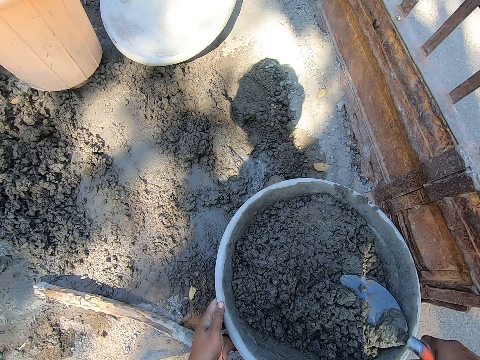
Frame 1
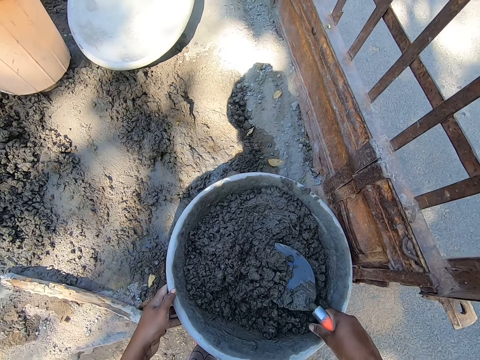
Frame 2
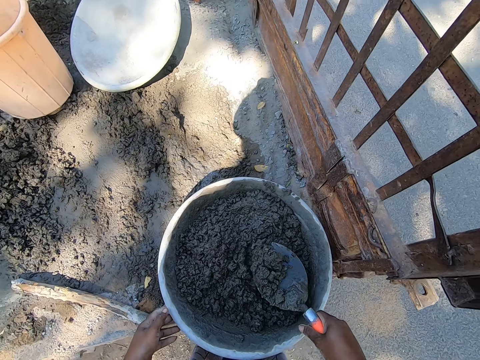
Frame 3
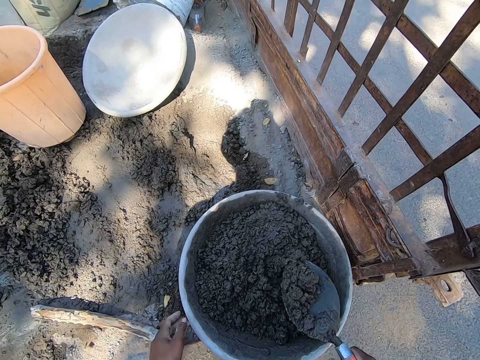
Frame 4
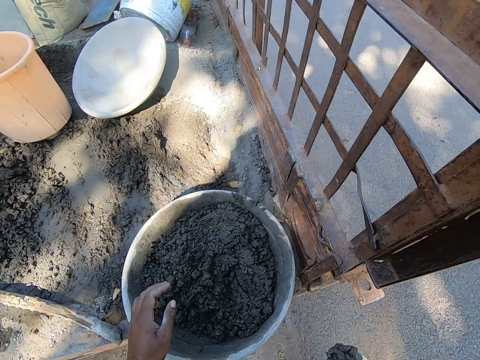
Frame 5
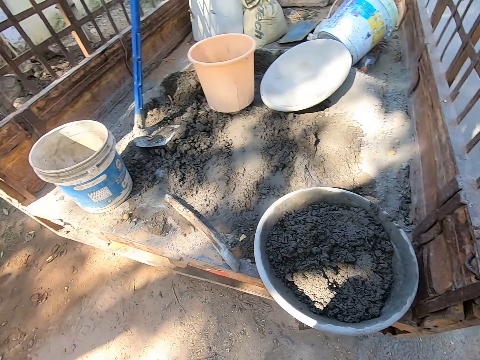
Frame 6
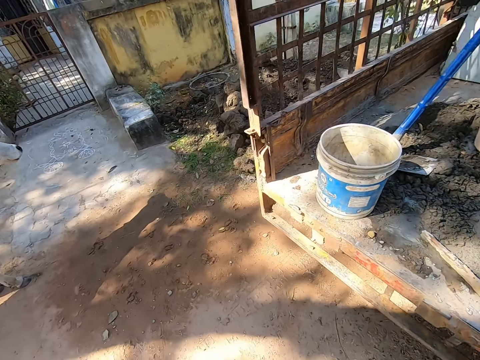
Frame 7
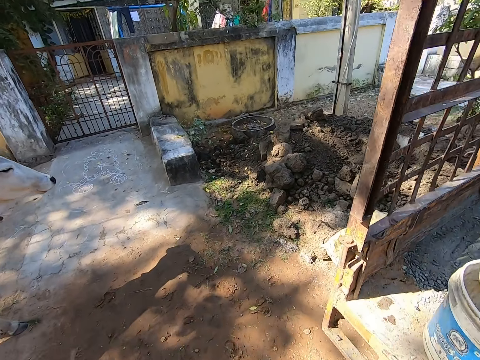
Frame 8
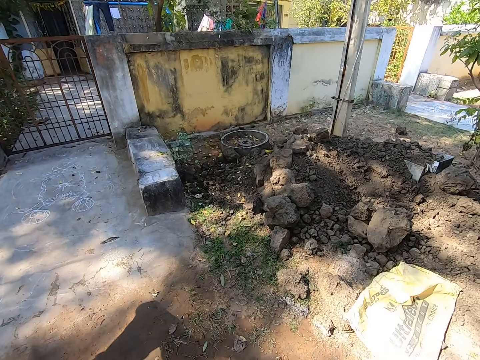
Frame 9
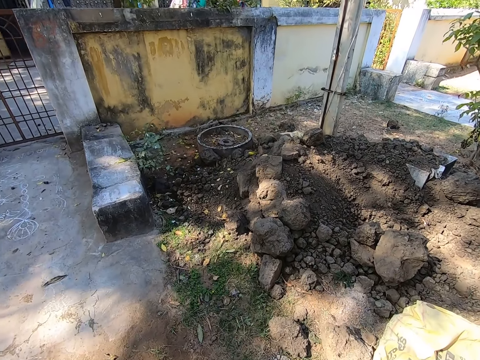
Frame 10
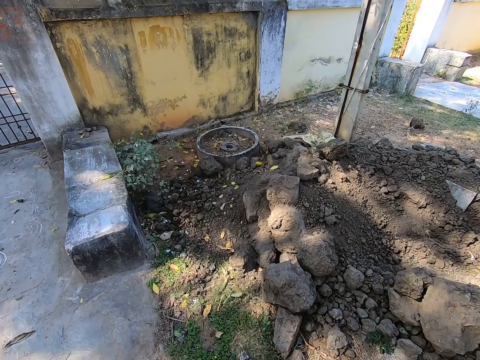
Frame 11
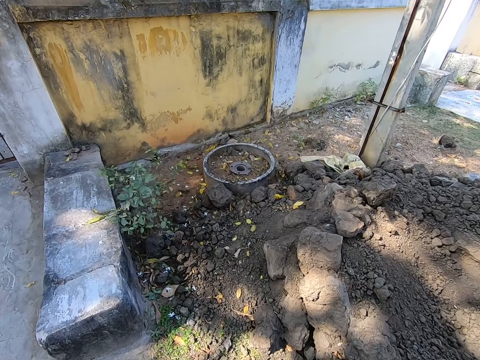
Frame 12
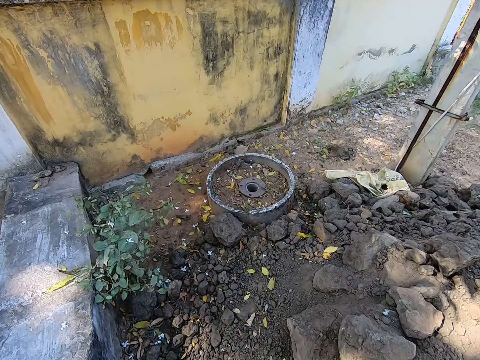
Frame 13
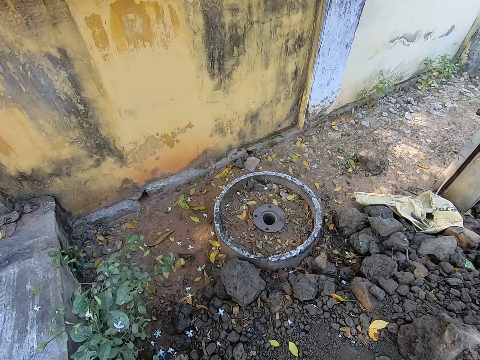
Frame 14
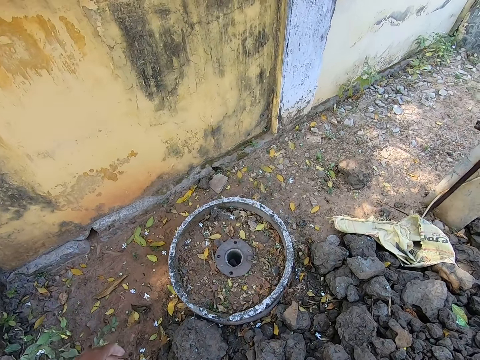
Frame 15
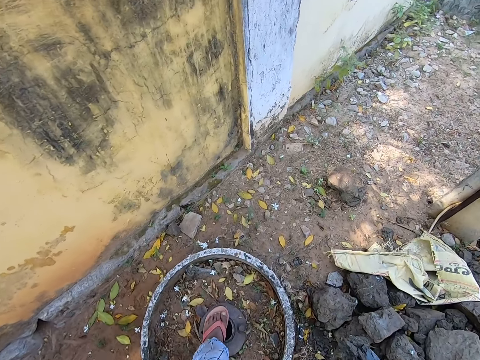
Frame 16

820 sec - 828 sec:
The camera wearer takes a trowel. They scoop the slab from the tray with the trowel. They walk around the area.

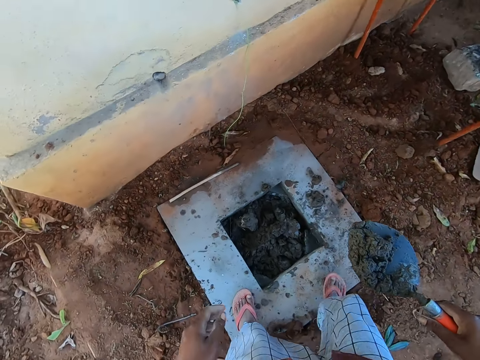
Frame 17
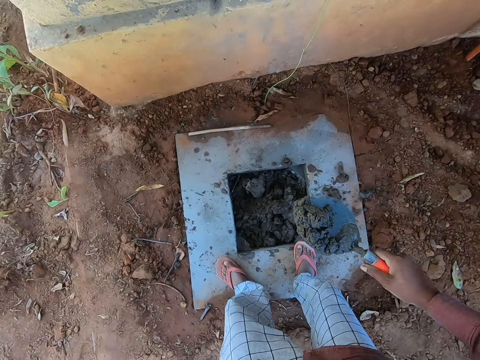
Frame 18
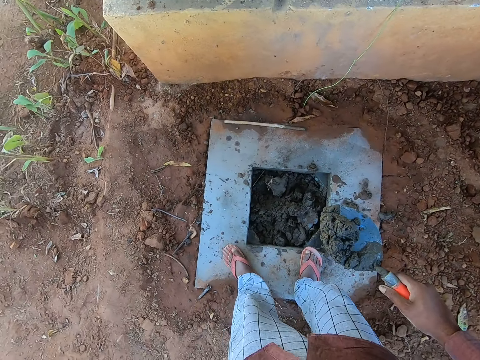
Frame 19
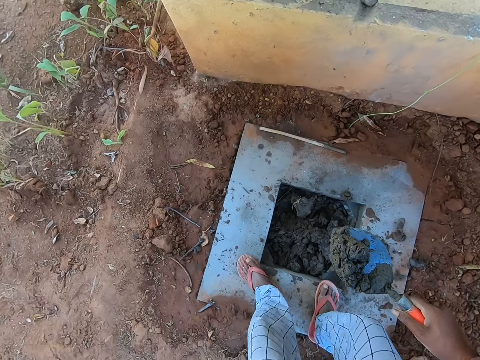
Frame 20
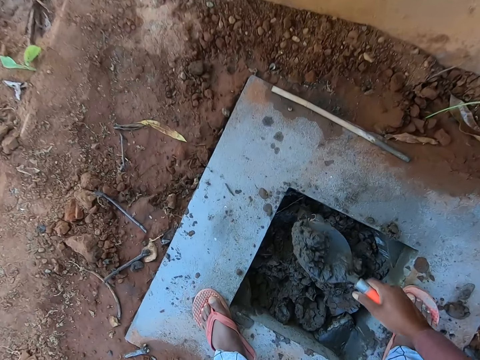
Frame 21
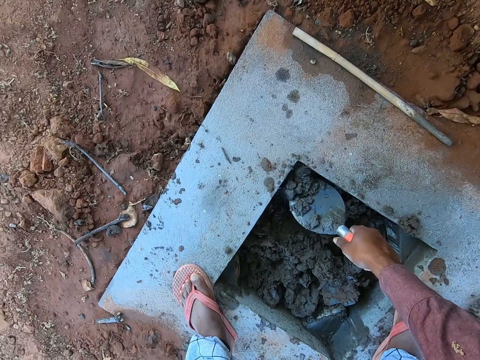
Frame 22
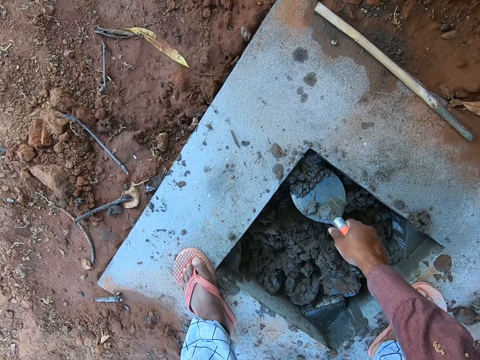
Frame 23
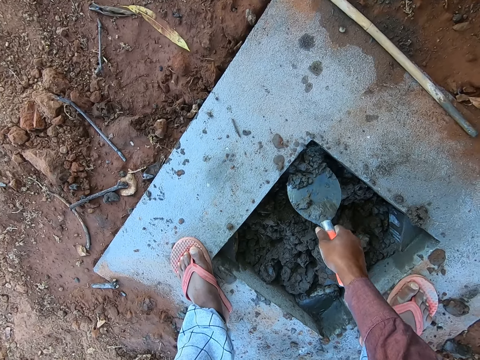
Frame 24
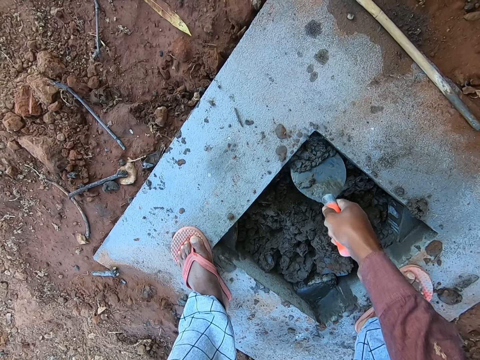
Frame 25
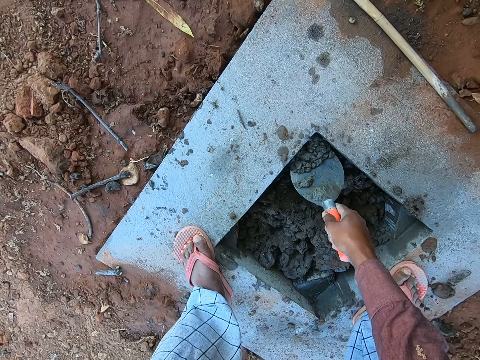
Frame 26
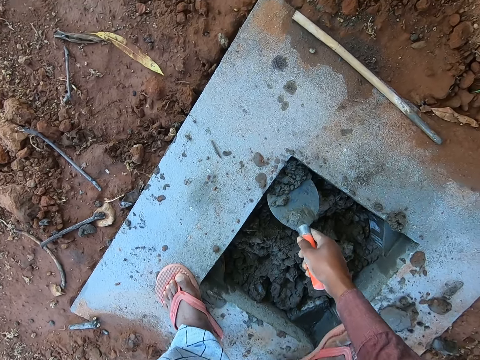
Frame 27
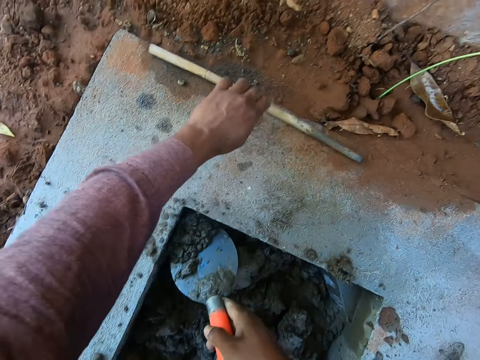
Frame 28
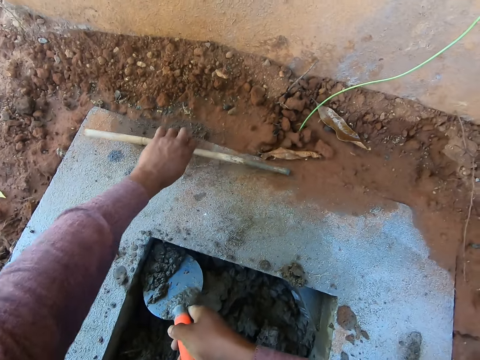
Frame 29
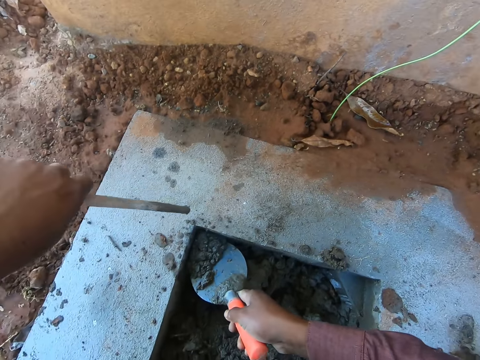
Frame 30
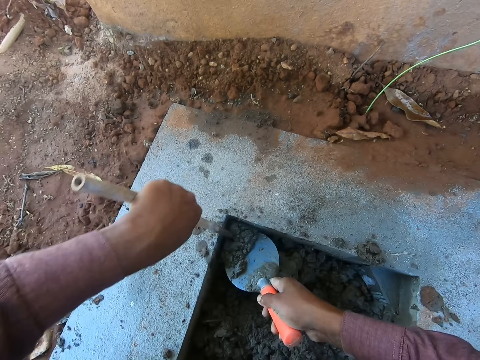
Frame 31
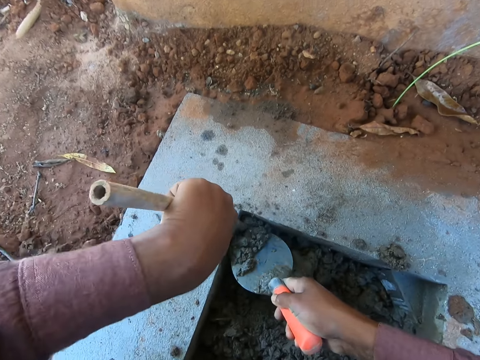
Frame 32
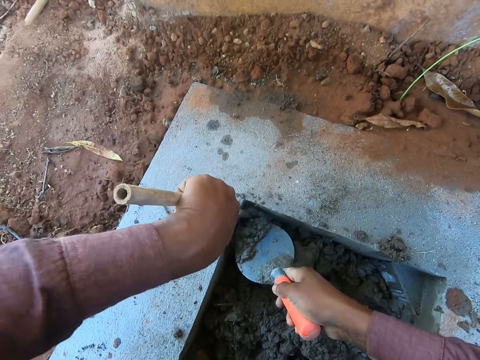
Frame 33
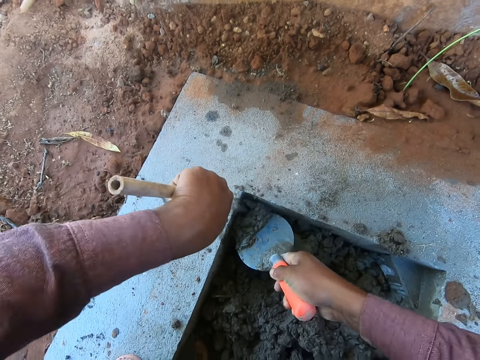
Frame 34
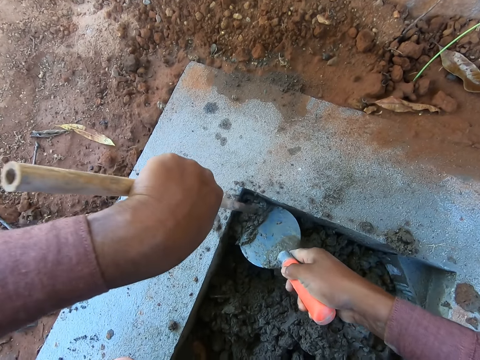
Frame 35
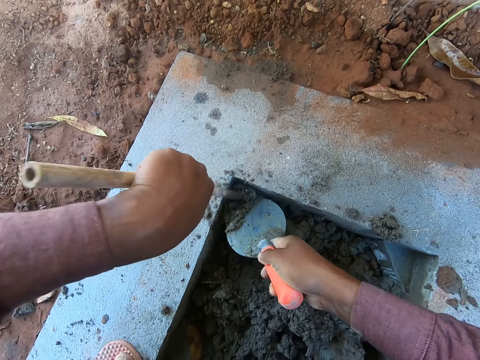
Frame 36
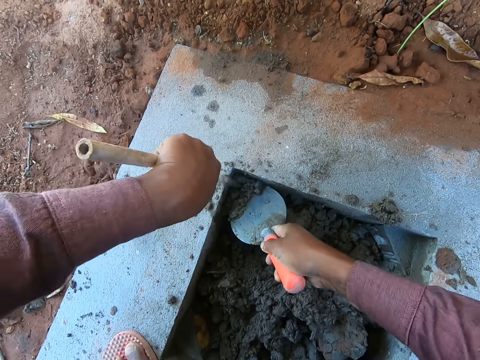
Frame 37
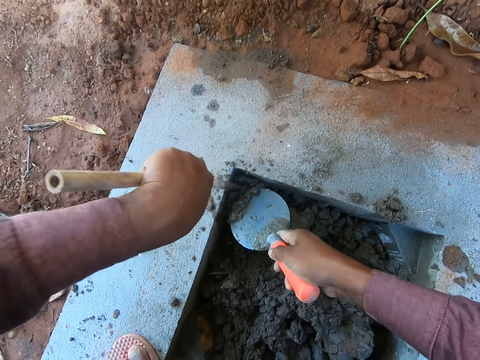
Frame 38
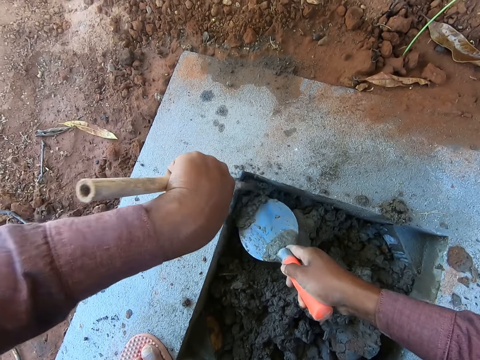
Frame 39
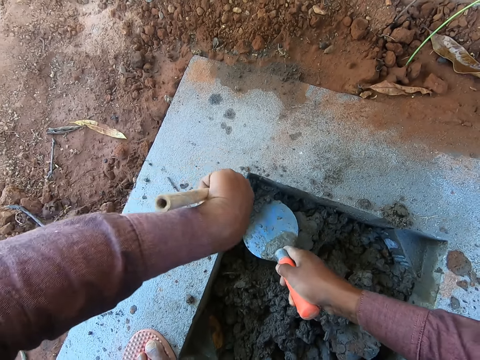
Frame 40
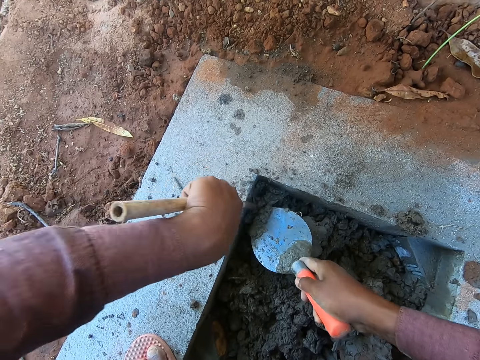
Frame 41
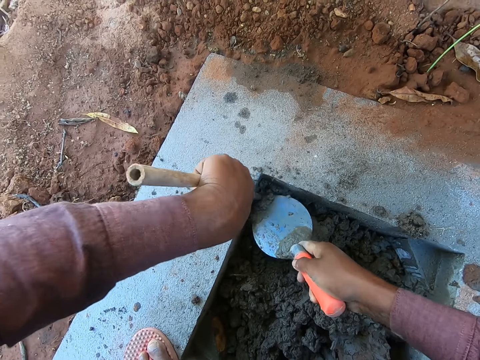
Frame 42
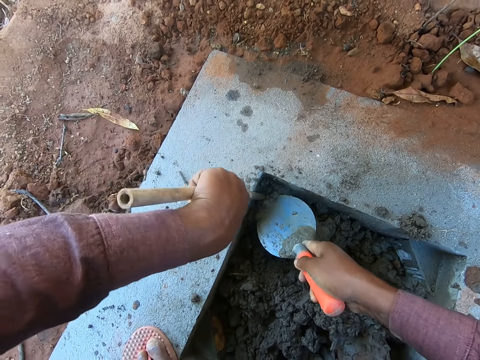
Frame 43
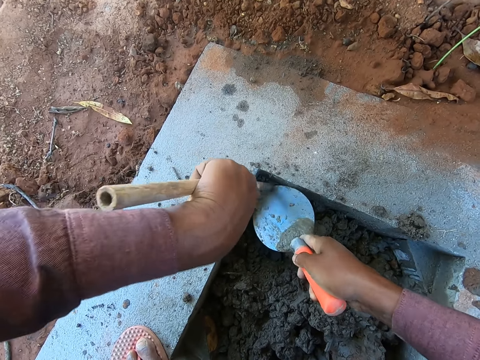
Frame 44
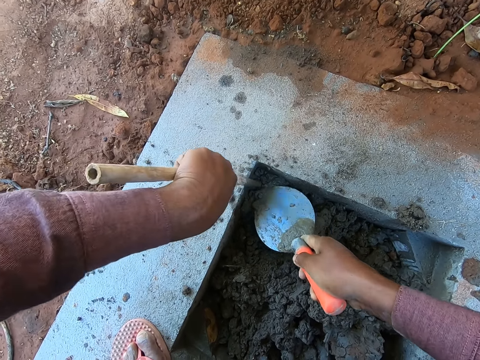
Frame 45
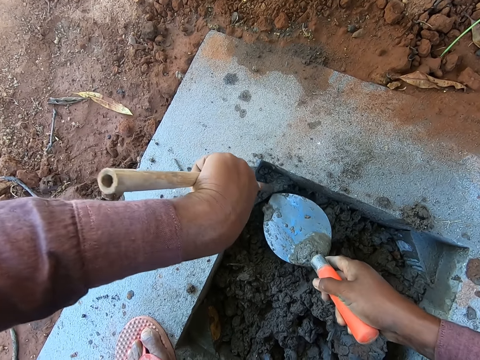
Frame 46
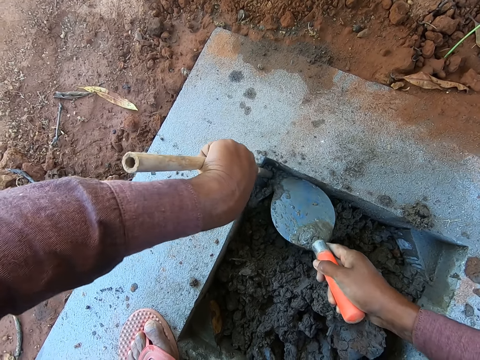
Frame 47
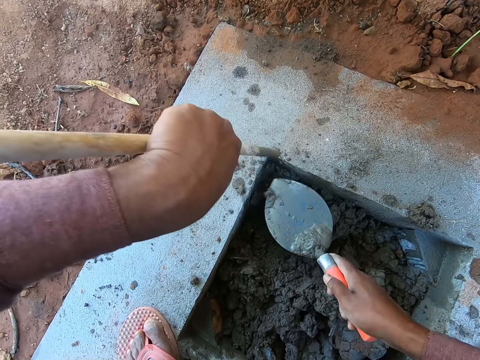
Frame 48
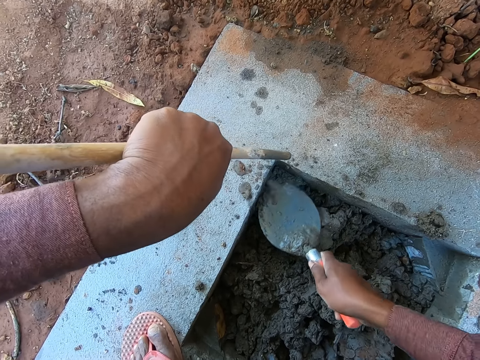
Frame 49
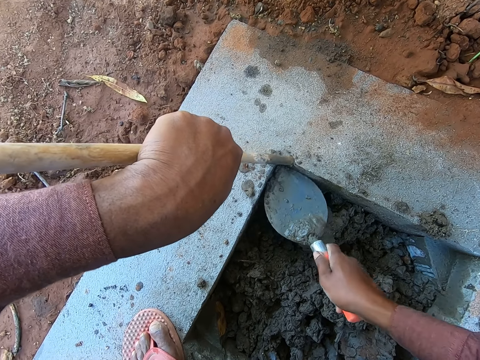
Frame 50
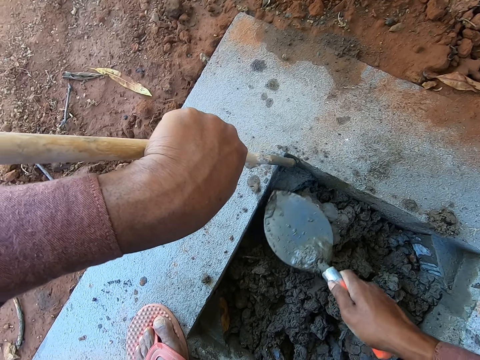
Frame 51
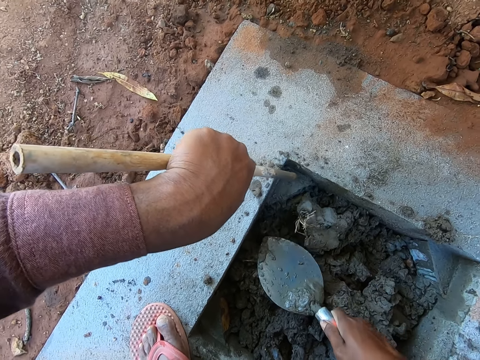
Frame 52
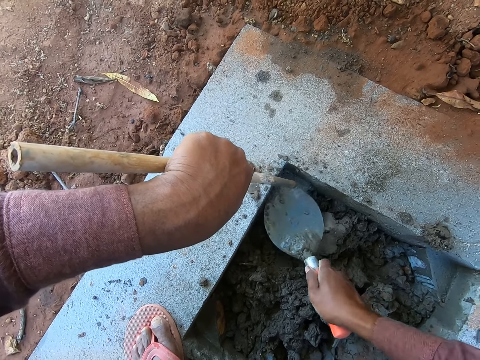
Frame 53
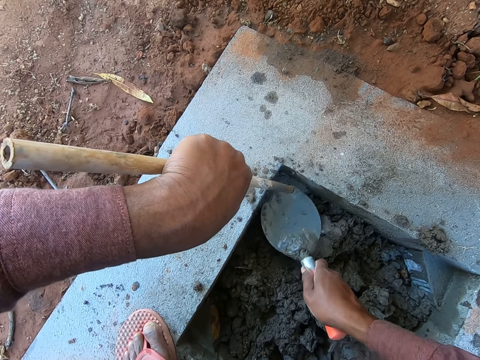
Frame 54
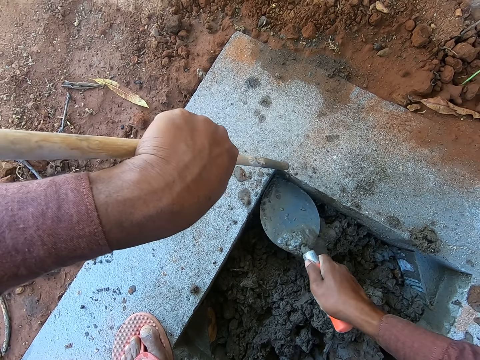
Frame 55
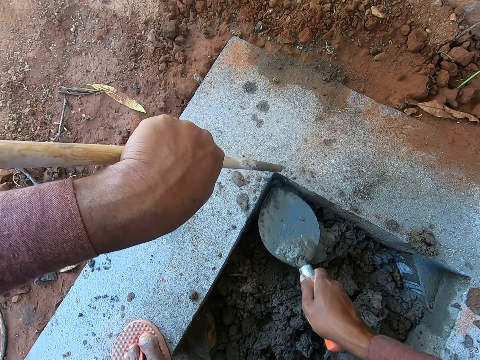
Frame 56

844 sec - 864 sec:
The camera wearer bends down. They place cement in a hole. They pick up the stick. They push the cement in the hole with the stick. They smoothen the cement with the trowel. They align the cement.
